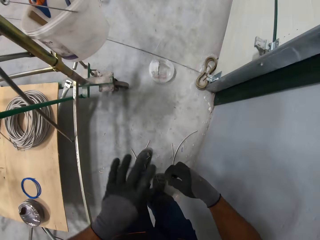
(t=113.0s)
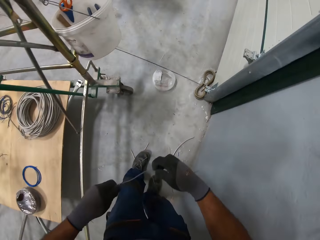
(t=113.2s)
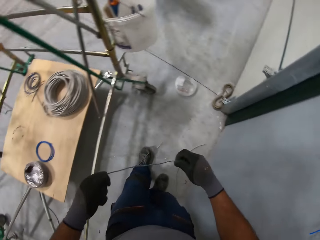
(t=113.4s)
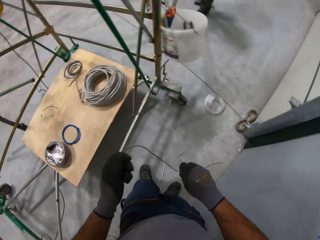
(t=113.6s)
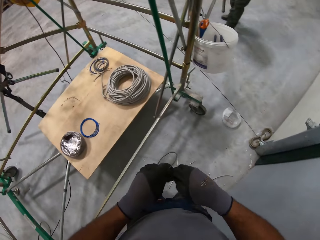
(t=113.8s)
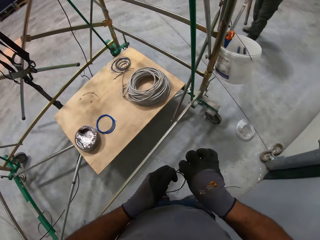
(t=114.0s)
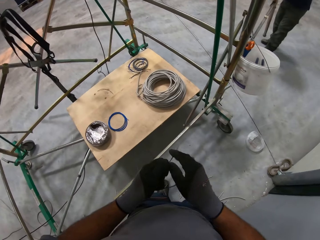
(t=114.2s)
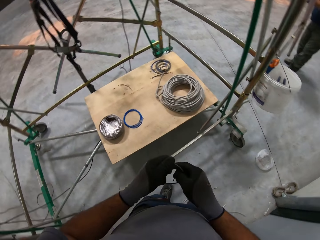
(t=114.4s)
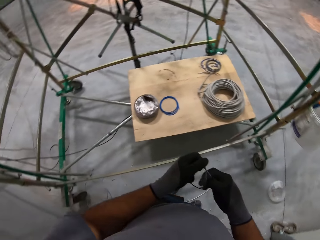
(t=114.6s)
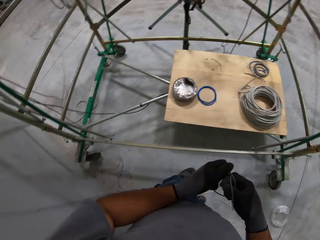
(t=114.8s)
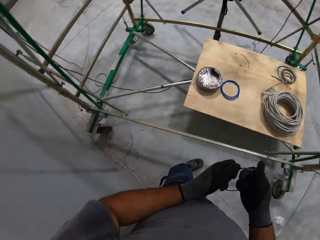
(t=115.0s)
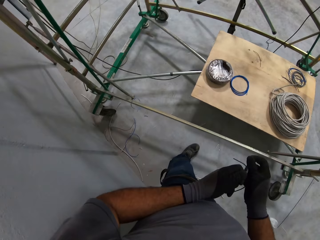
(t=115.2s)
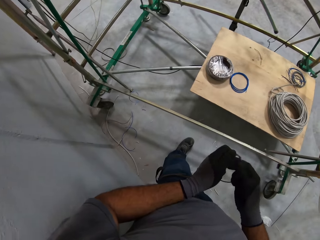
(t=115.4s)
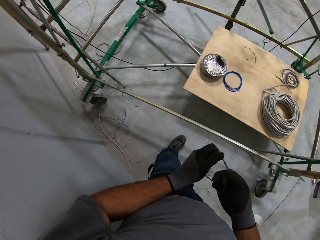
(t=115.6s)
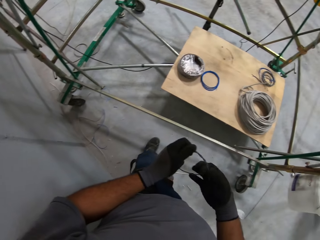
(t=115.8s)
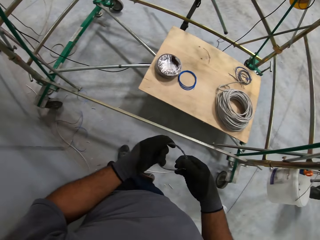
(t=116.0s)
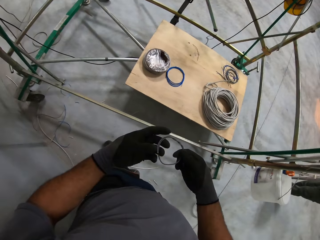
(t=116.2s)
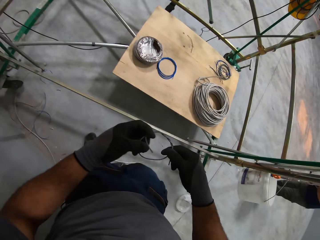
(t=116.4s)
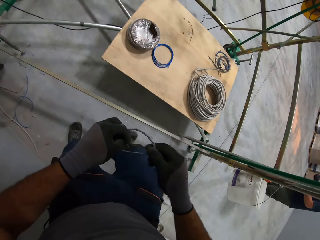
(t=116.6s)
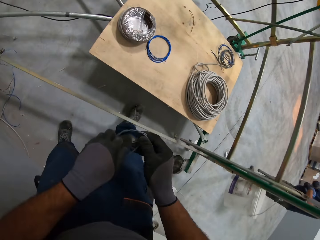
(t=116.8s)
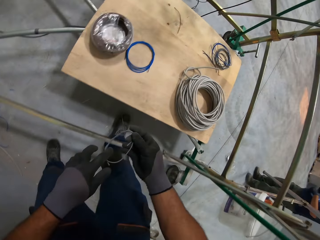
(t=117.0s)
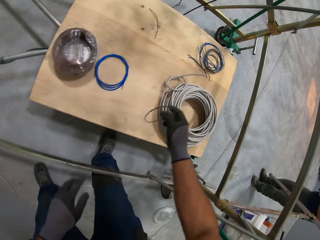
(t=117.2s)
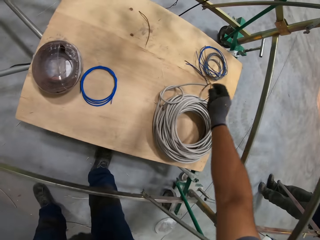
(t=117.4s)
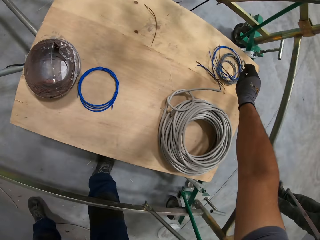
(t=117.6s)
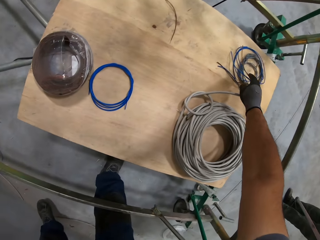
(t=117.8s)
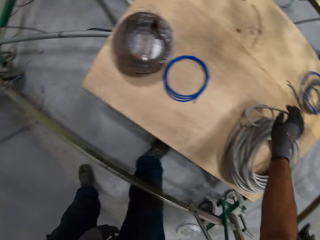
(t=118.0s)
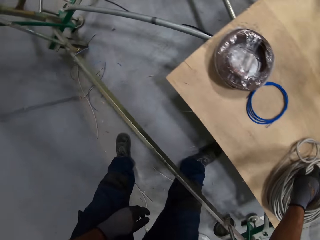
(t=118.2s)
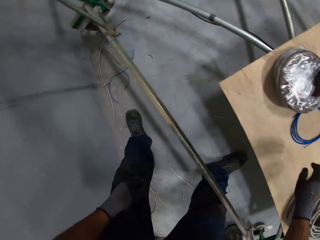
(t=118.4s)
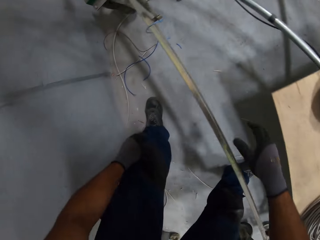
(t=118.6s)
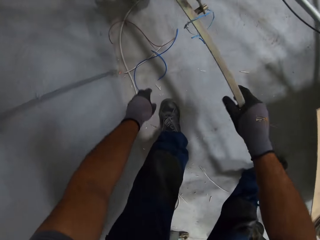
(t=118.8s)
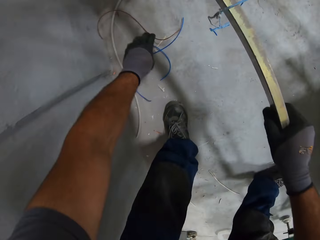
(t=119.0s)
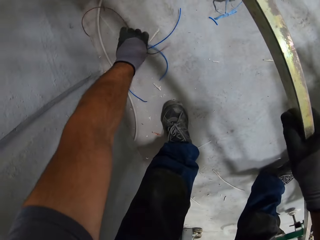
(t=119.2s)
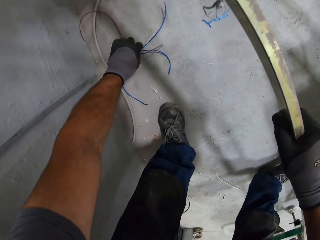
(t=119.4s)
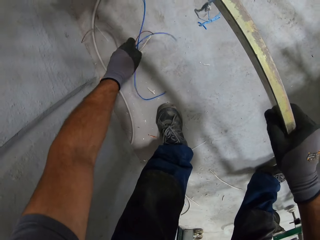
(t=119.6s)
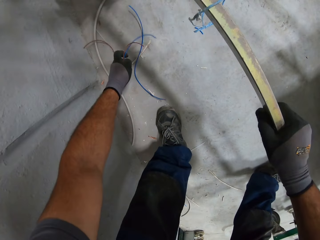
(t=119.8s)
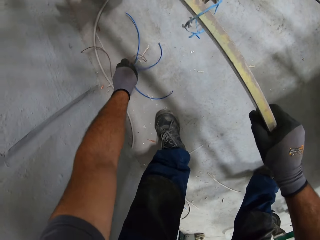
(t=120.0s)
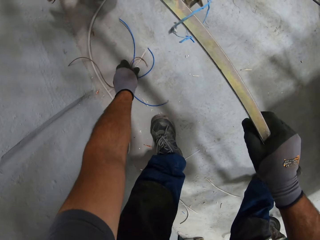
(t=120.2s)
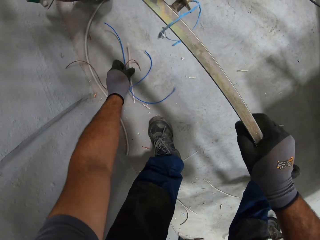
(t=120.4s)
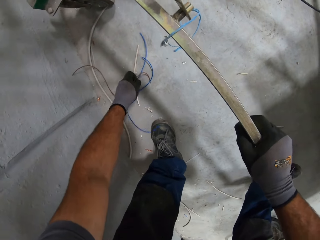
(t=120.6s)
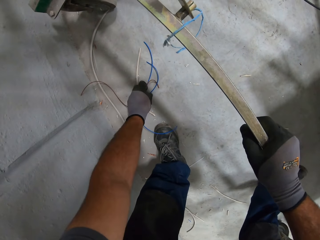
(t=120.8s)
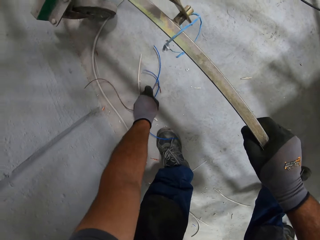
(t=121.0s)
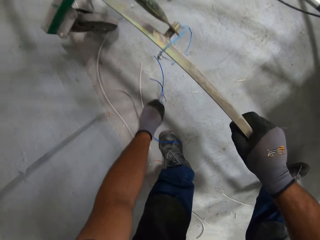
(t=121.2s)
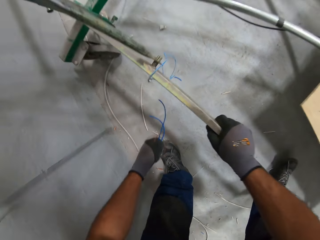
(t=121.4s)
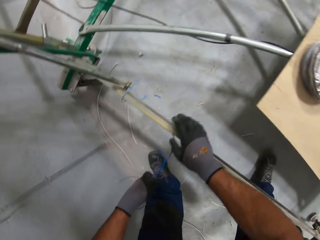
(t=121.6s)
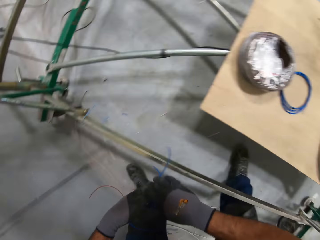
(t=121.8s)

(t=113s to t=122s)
The camera wearer picks up the wire. He folds the wire or cable with both hands. He places the cable on the board. He picks up the cables on the floor with his left hand and holds a frame of a construction stand.

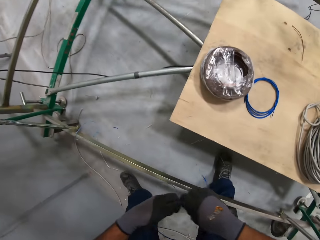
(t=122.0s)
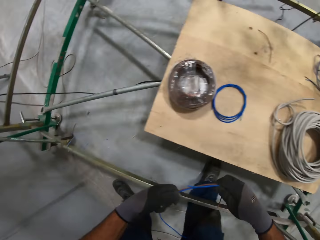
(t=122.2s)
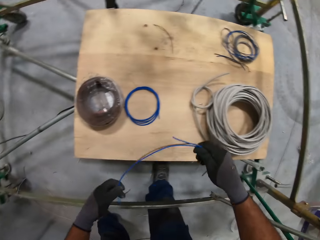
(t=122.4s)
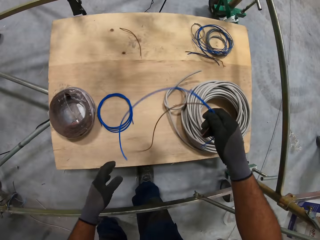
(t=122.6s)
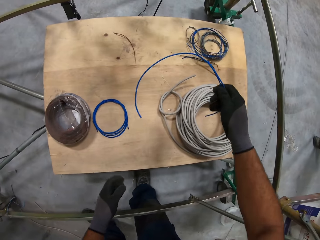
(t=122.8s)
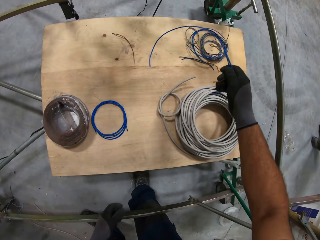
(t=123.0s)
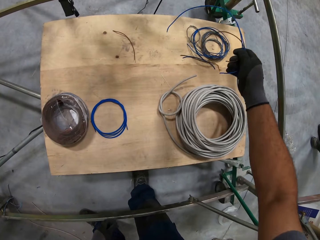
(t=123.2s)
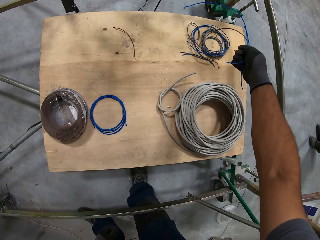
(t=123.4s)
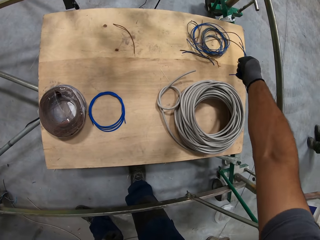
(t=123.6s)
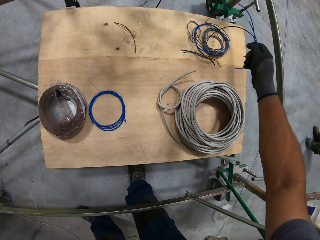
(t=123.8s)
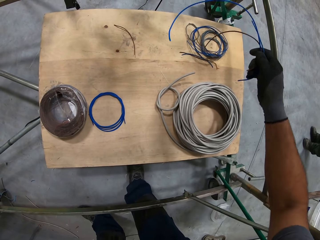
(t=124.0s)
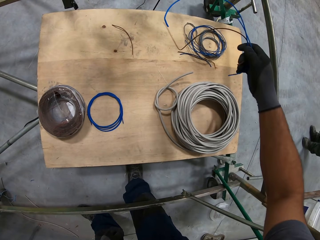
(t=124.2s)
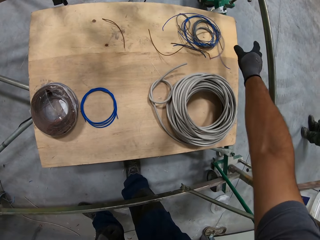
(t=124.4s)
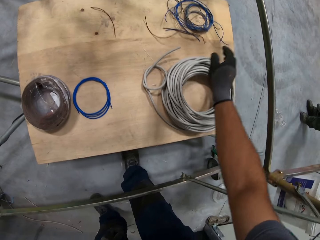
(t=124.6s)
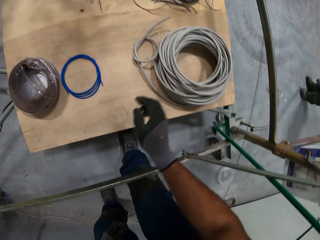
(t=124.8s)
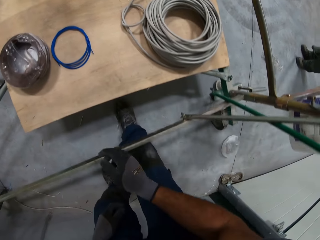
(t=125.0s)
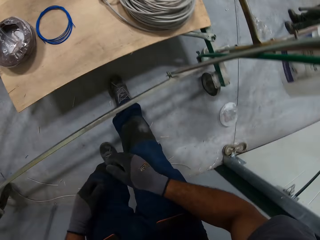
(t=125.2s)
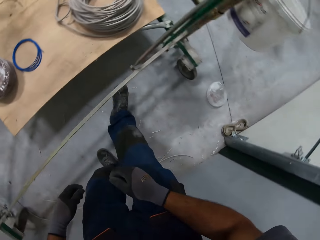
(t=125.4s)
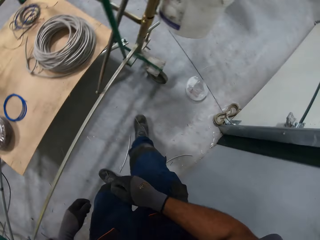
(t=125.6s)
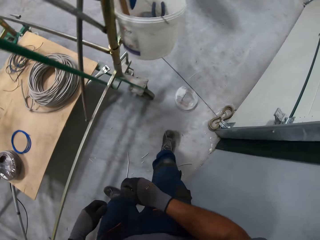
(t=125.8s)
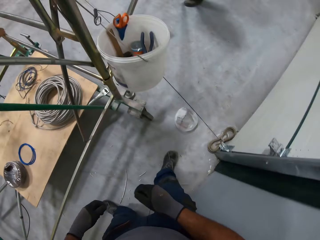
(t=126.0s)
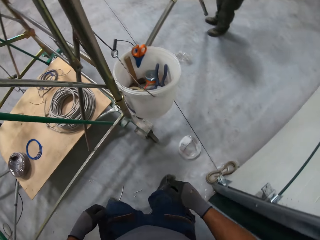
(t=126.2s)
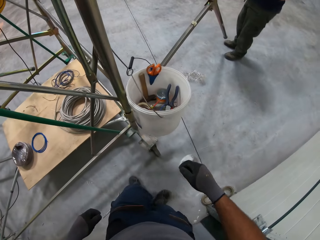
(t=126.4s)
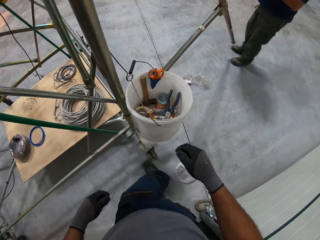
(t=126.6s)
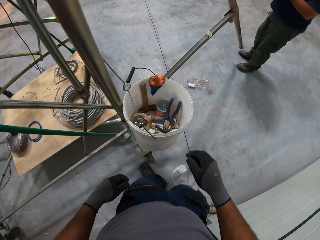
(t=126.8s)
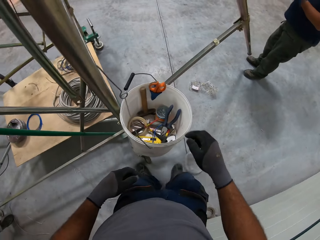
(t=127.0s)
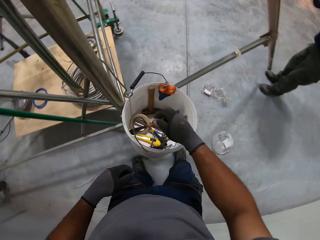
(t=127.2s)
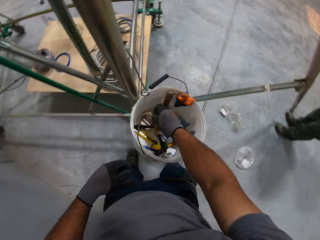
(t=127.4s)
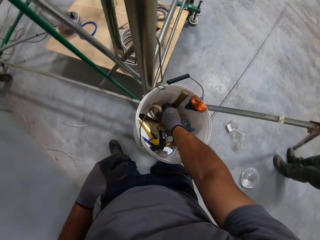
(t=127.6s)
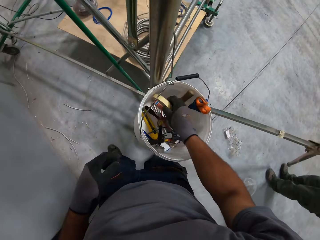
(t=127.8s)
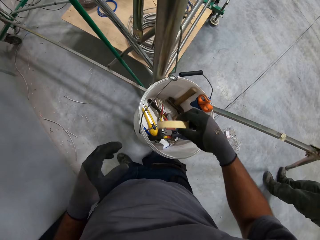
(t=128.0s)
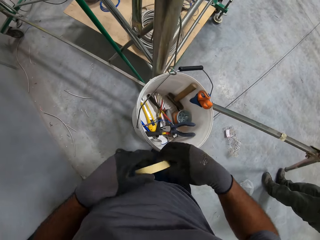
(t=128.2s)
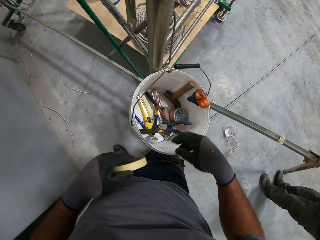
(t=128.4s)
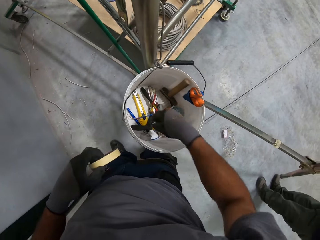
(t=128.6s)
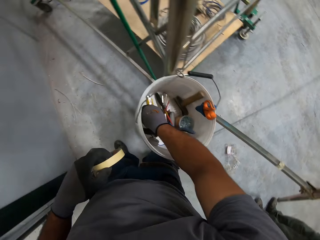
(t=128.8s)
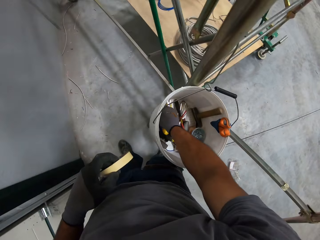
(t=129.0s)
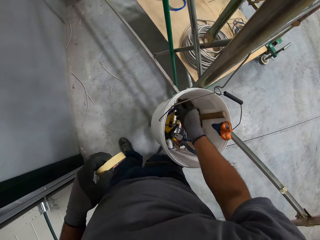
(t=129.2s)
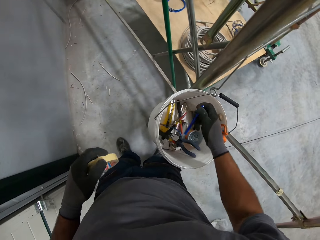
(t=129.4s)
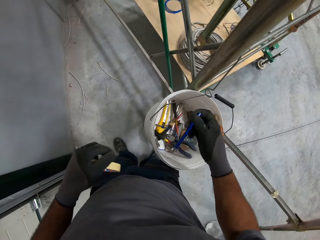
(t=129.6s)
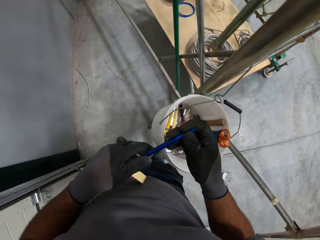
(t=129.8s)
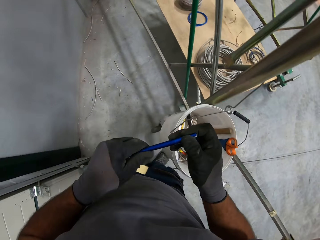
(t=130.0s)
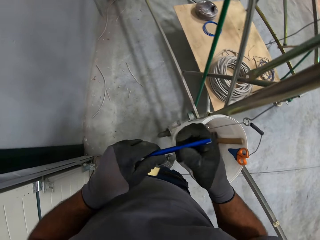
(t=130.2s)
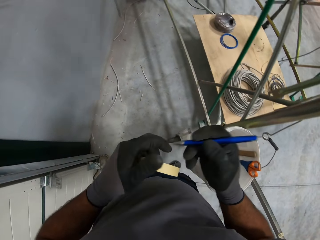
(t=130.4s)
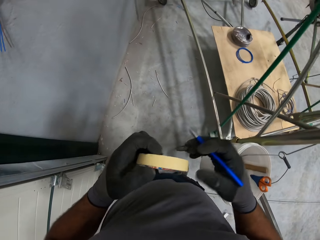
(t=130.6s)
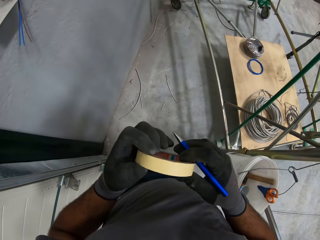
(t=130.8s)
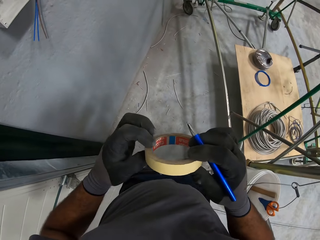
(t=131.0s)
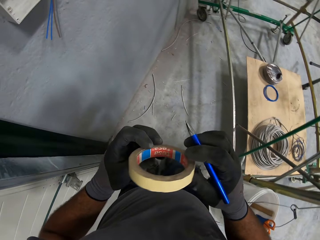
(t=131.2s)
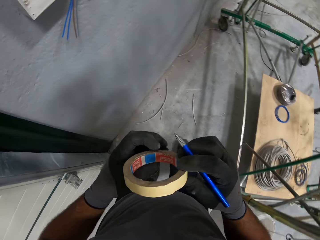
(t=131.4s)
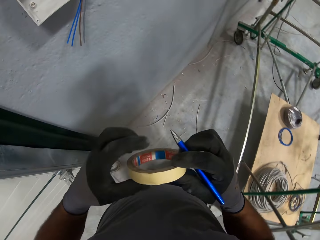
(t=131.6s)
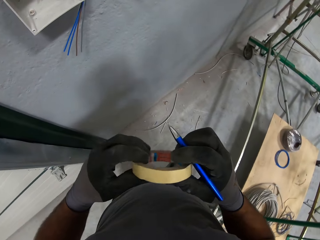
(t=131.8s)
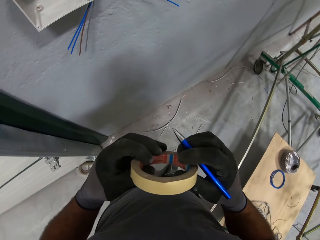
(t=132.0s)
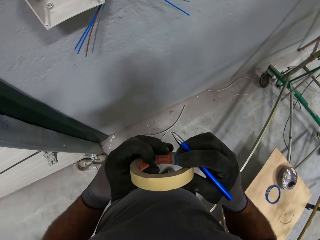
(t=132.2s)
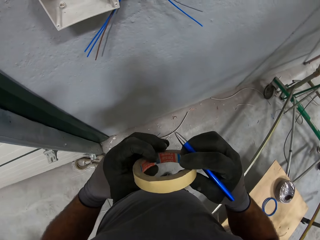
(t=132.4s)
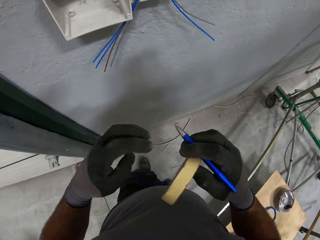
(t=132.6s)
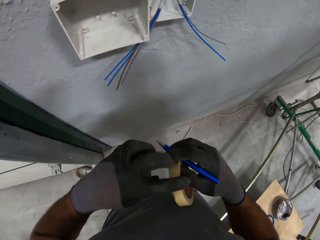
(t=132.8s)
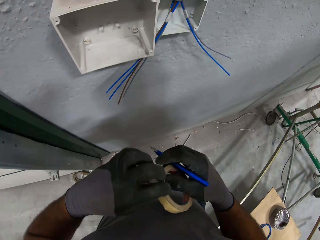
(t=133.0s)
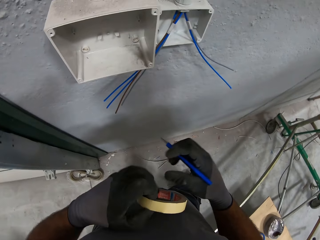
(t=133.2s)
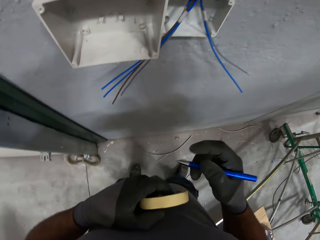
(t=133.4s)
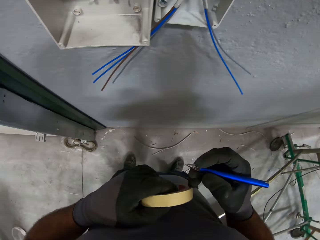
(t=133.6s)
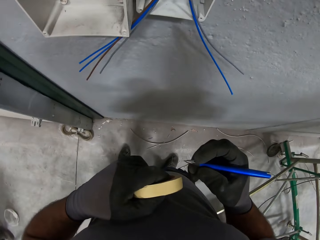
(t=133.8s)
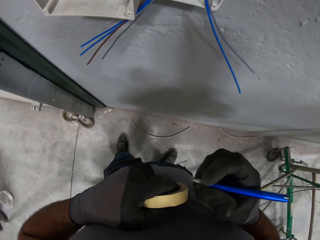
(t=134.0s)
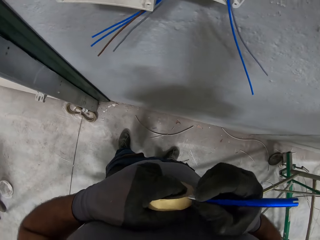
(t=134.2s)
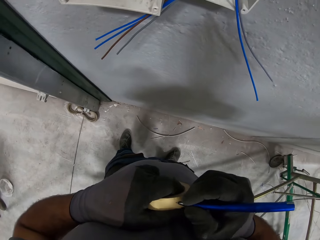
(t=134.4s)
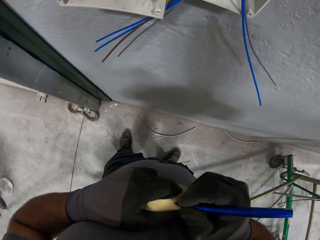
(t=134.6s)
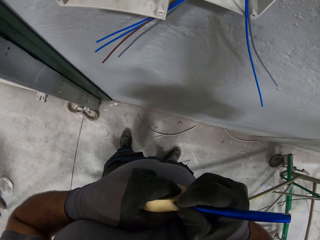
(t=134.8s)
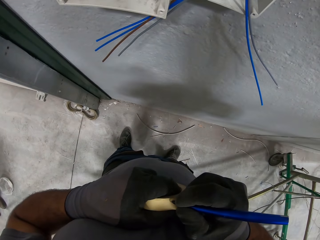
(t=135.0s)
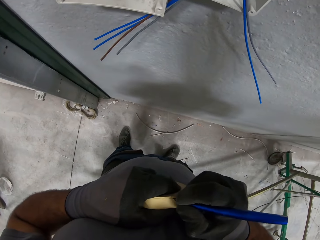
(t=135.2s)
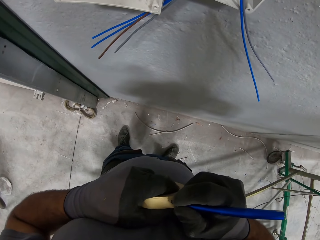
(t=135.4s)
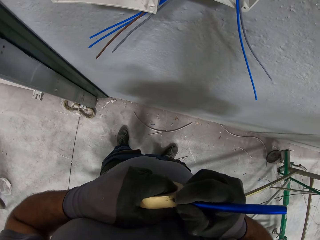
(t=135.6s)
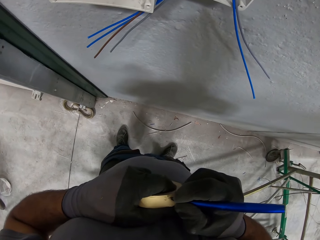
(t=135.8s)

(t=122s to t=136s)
The camera wearer places cables on the board with his right hand. He walks towards a bucket. He picks up a cello tape from the bucket. He picks up a pen from the bucket. He writes on the cello tape.
